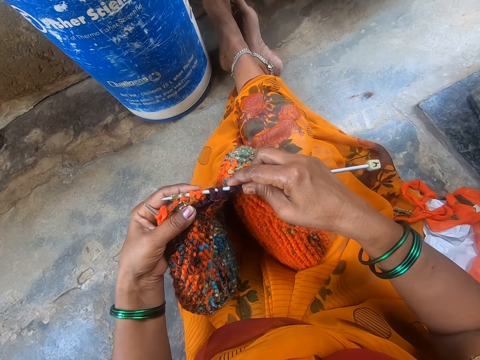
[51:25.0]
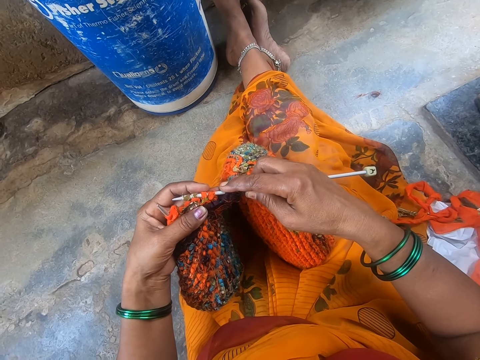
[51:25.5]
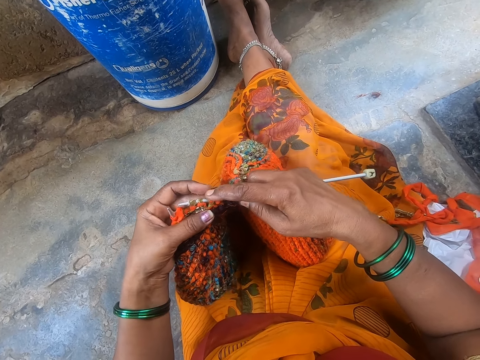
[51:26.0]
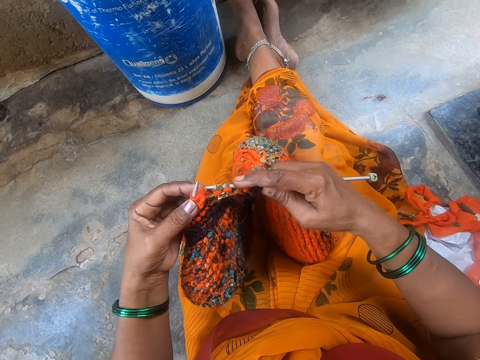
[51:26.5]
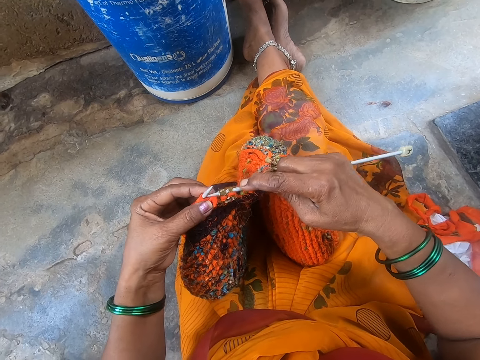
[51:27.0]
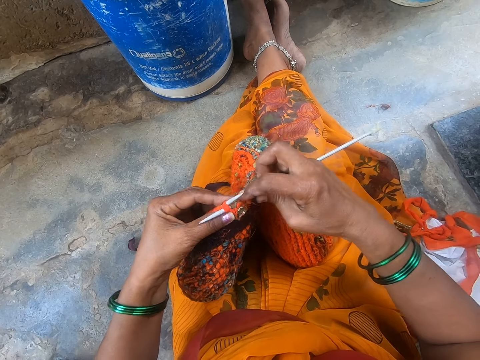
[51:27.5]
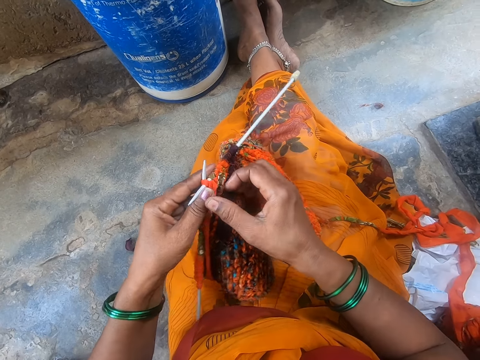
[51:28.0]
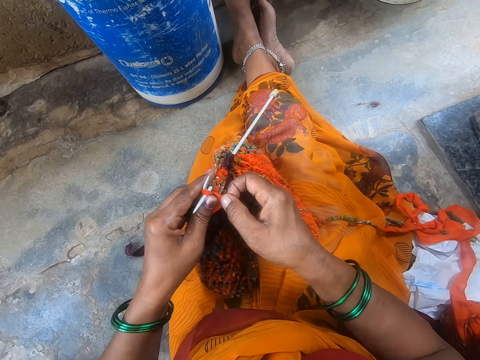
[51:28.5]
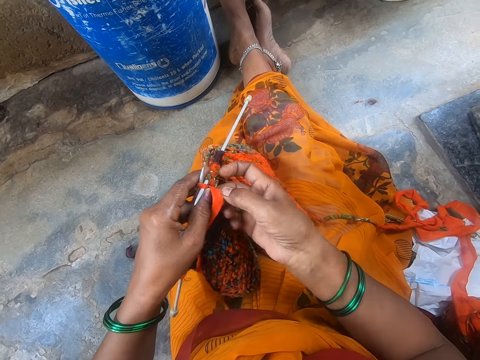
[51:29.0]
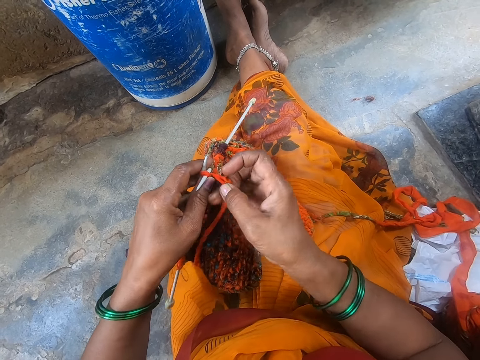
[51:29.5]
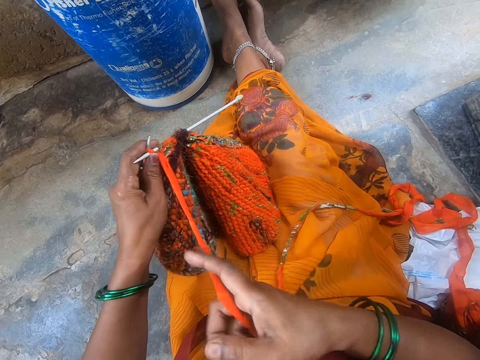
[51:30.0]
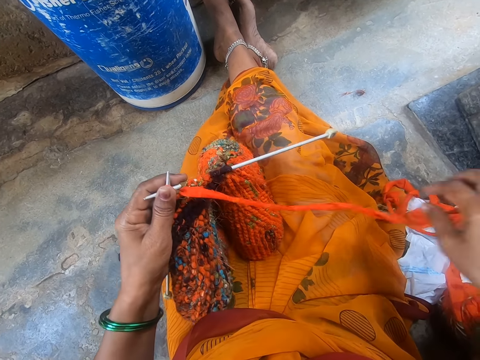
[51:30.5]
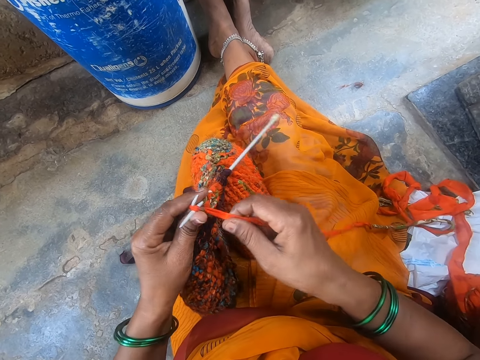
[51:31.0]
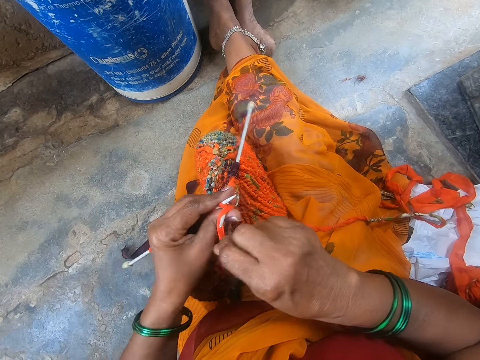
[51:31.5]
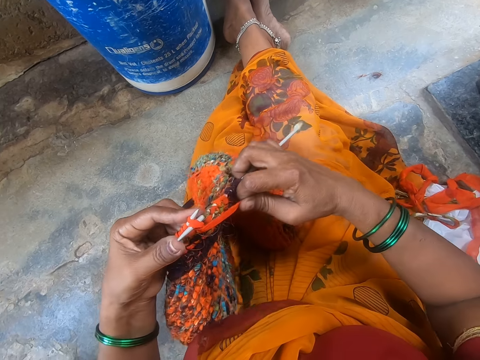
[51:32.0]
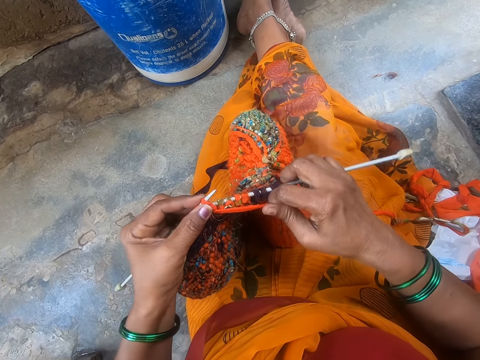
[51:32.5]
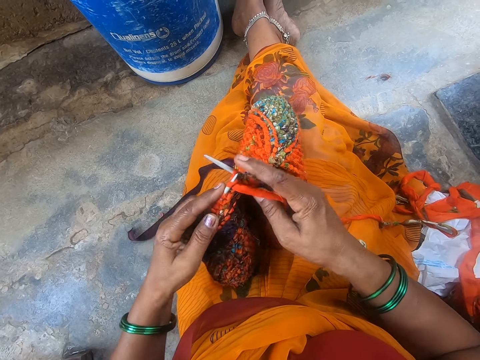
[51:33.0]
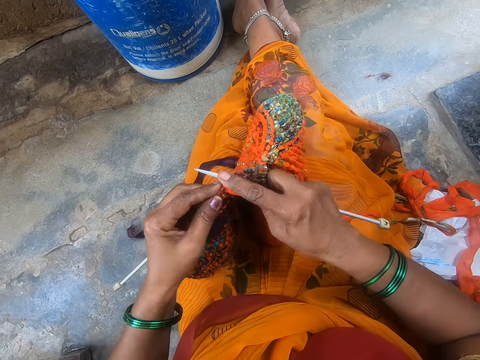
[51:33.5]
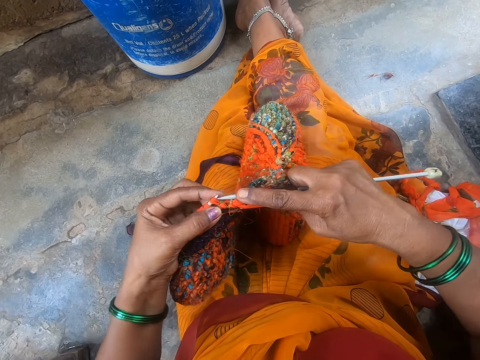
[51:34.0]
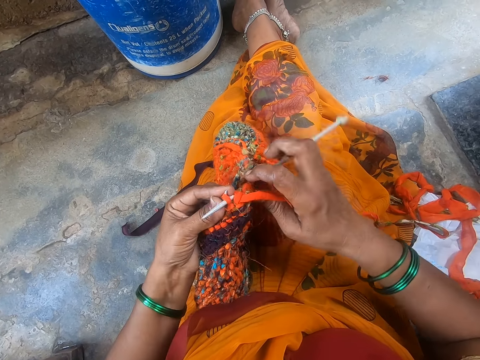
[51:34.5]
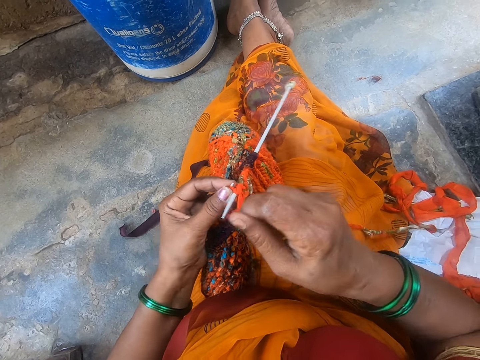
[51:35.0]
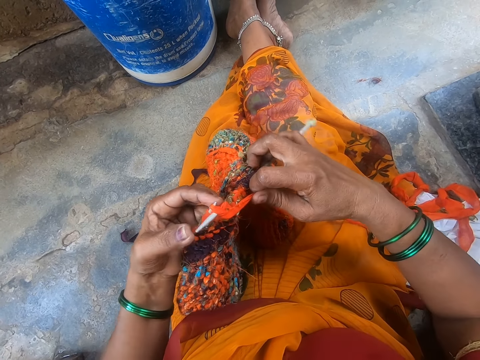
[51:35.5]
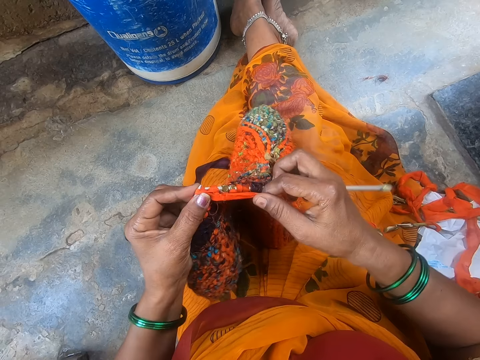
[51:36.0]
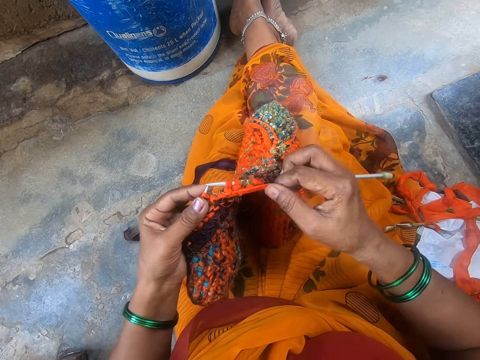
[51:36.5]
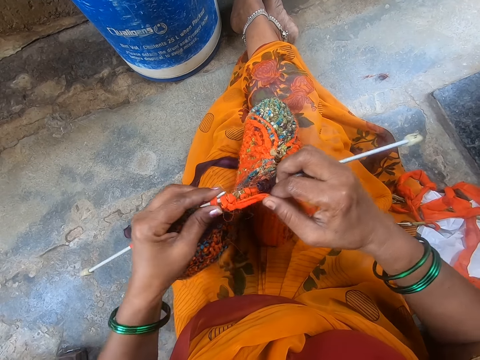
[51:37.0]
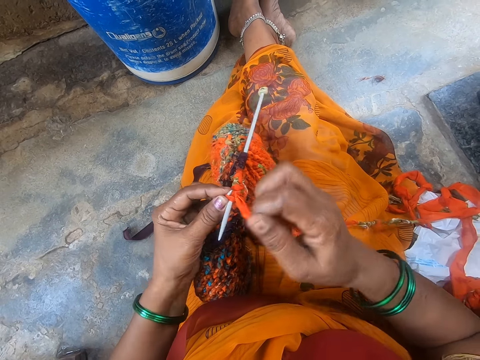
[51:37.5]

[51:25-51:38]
The camera wearer knits the fabric with the crochet hook. They sew the fabric. They stretch the fabric. They knit the fabric with the crochet hook.

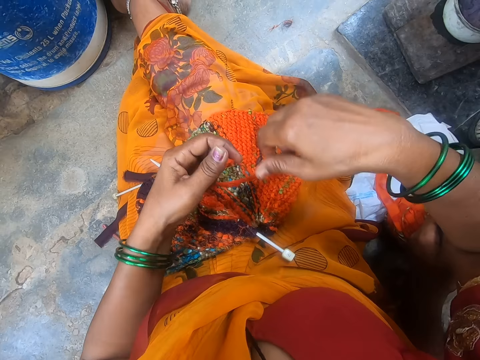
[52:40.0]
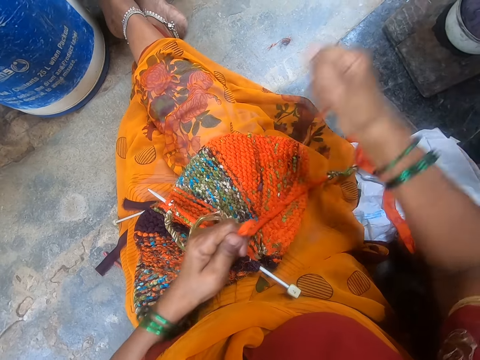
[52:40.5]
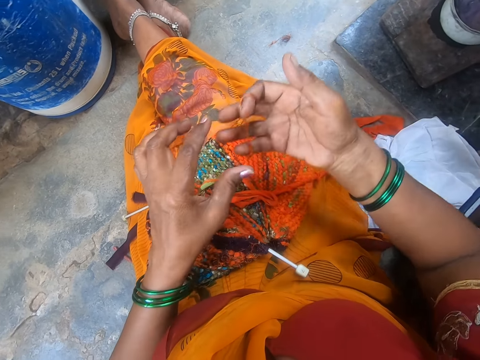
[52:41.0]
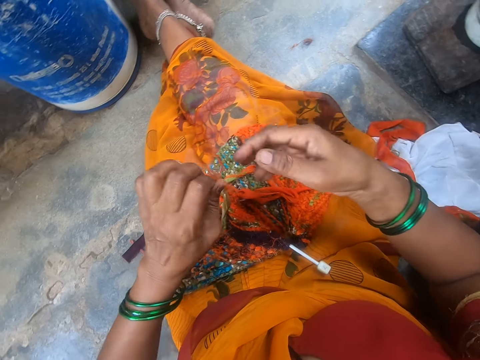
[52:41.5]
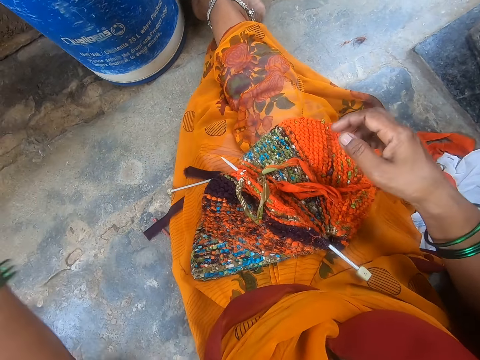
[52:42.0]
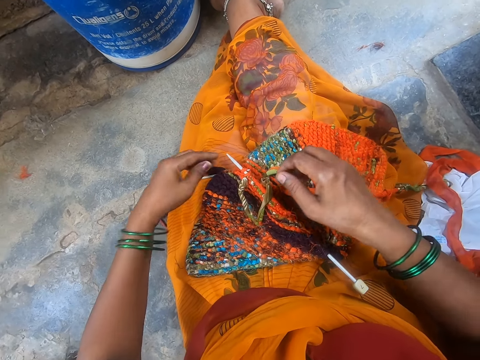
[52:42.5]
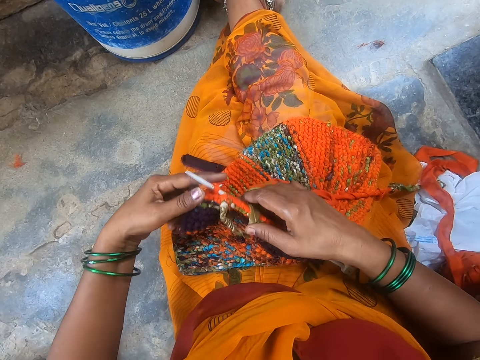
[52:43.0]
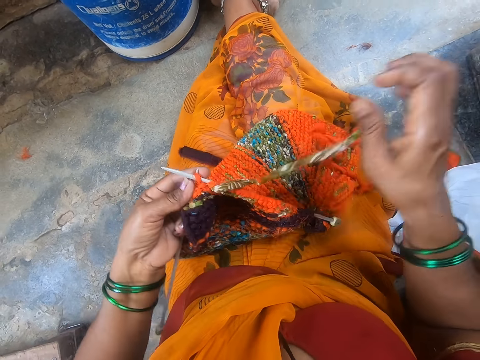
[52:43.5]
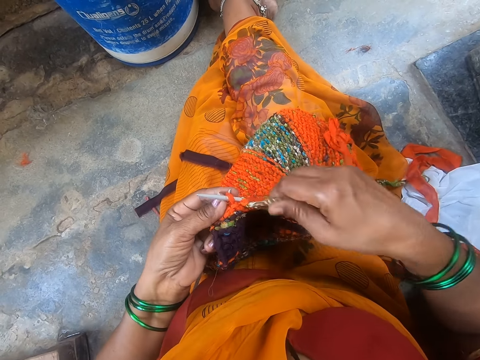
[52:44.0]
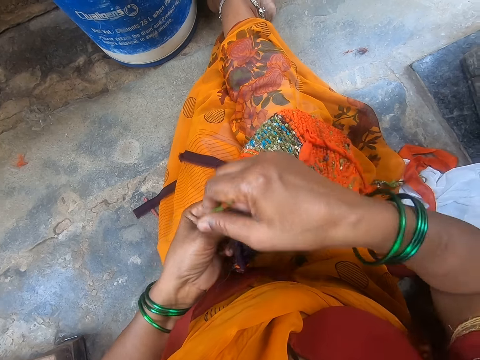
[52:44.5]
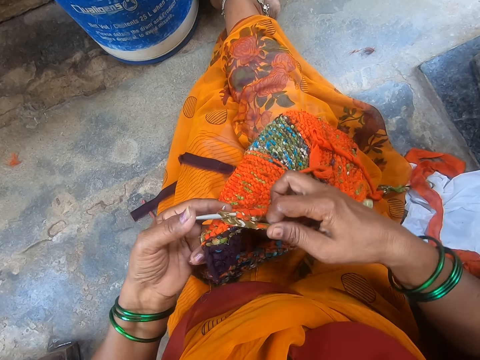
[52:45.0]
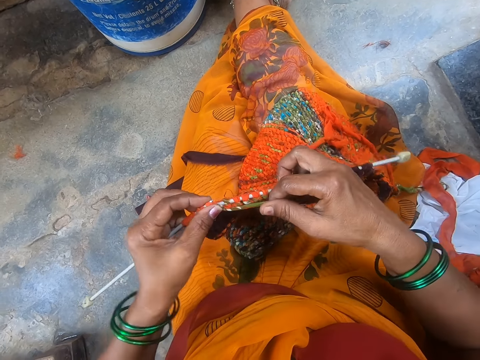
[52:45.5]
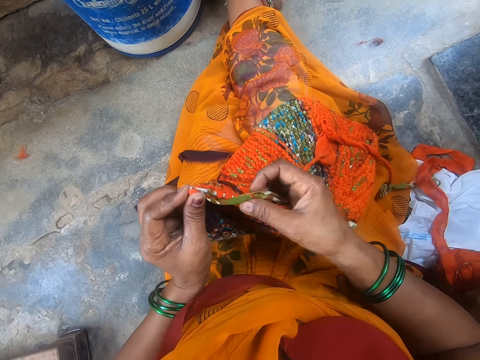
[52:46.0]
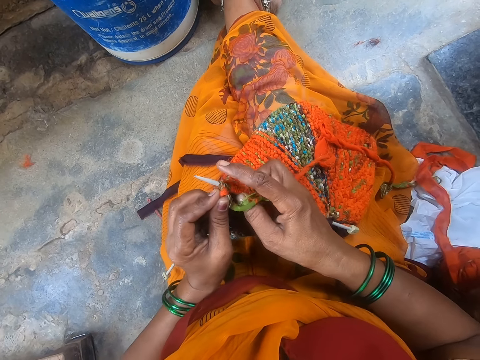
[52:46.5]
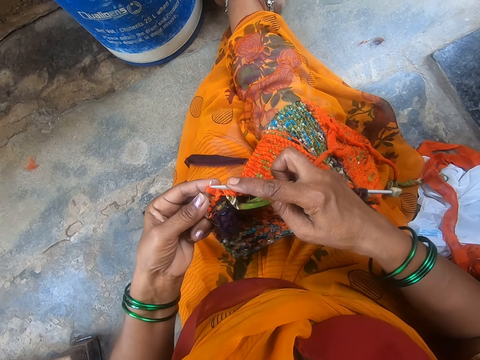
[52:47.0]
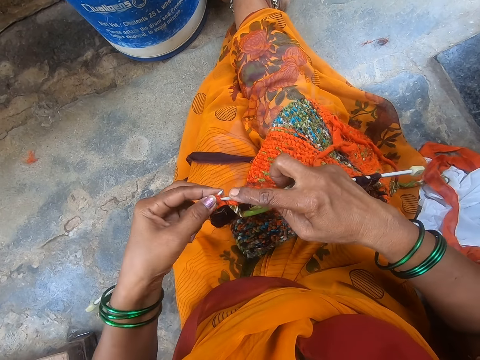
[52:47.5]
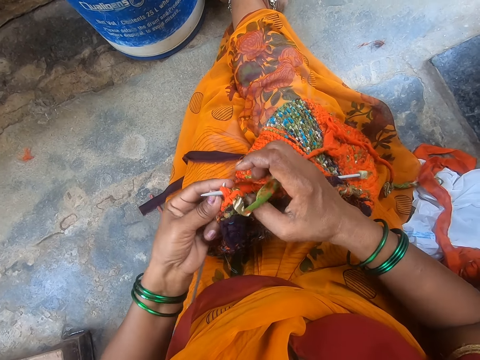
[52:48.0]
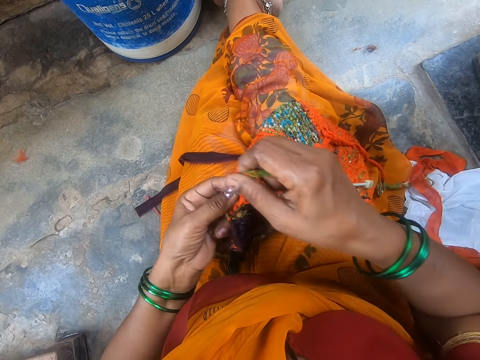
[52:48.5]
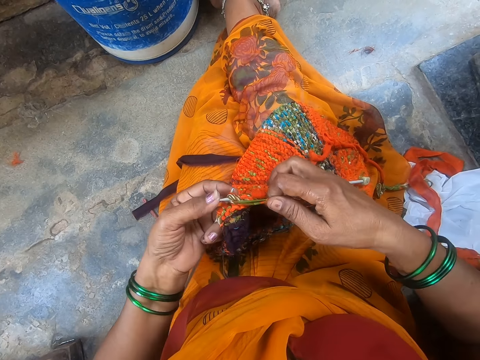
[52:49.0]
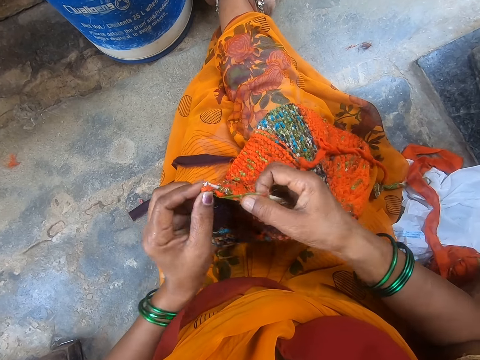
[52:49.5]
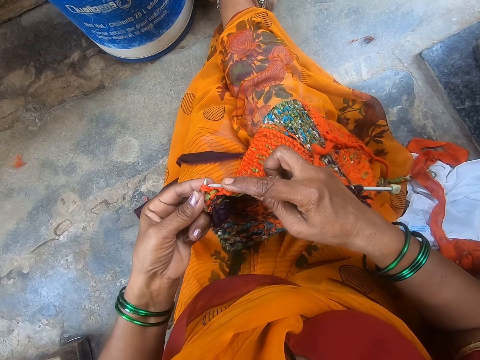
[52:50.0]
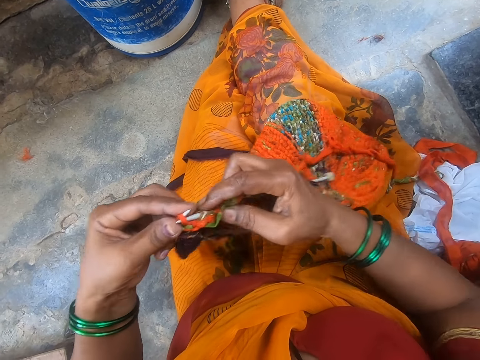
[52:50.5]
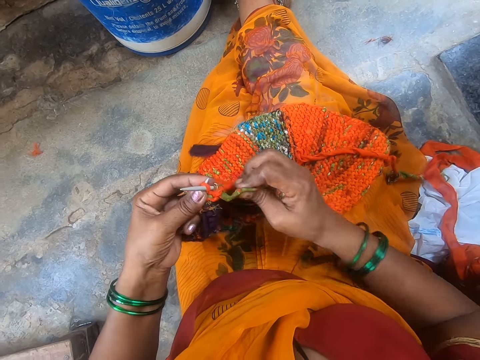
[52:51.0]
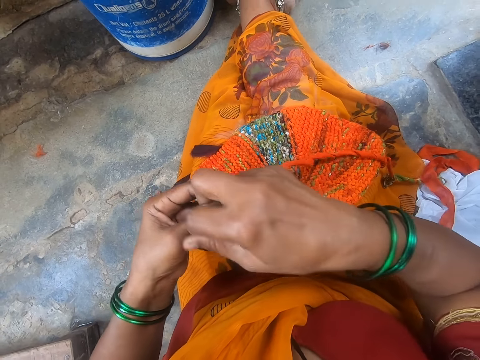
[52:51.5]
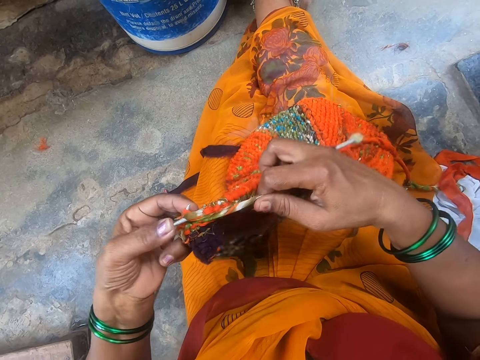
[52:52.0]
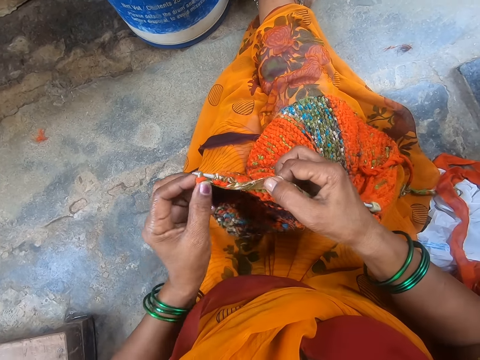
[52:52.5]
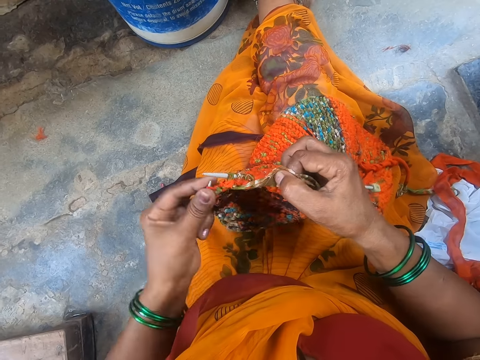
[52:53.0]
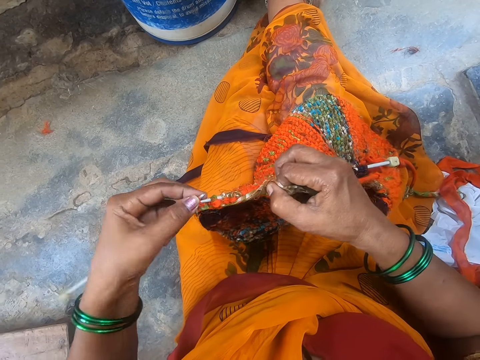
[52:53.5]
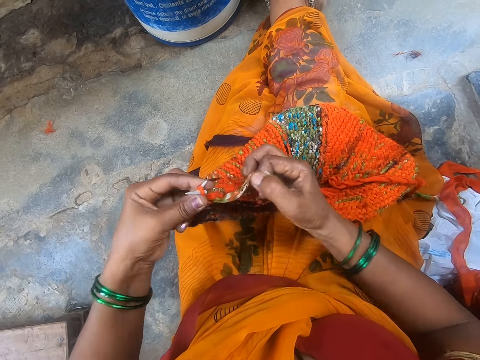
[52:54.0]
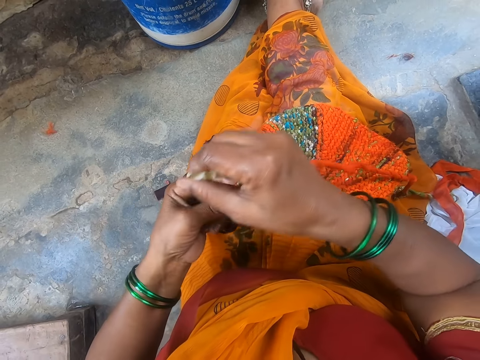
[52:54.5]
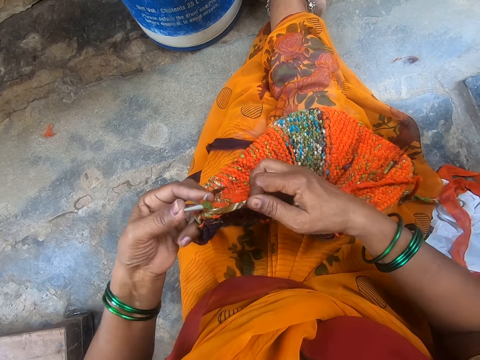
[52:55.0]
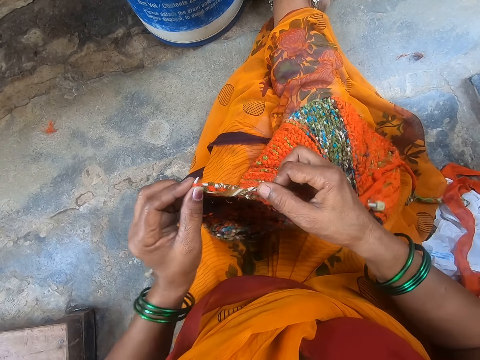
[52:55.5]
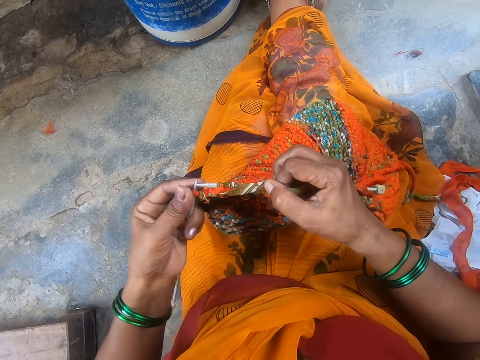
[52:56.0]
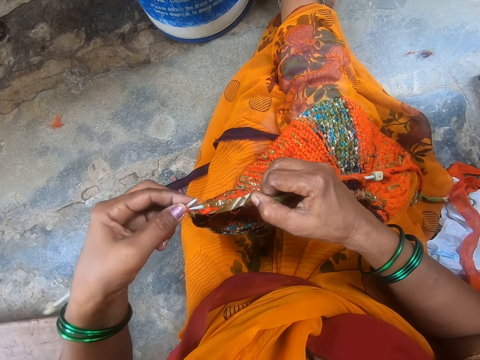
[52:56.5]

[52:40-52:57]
The camera wearer throws a piece of fabric. They take the fabric, knit the fabric with the crochet hook, and sew the fabric.
